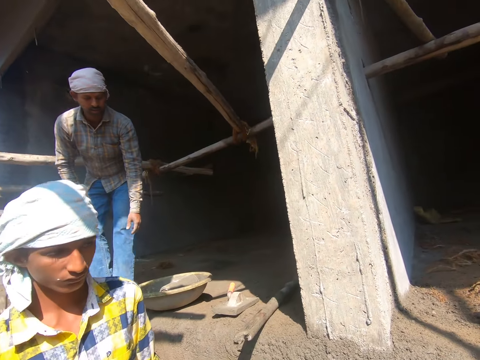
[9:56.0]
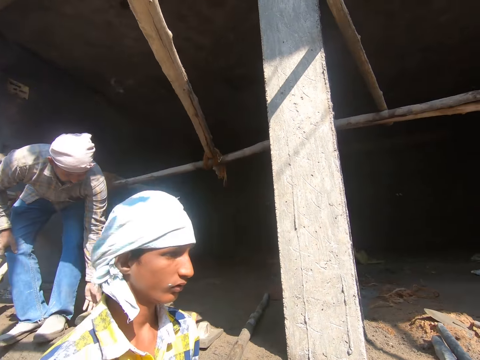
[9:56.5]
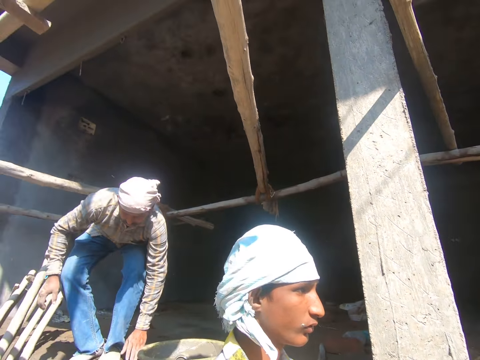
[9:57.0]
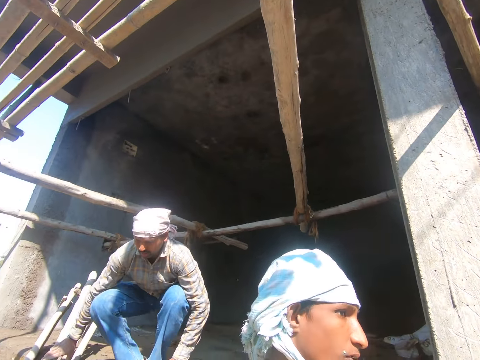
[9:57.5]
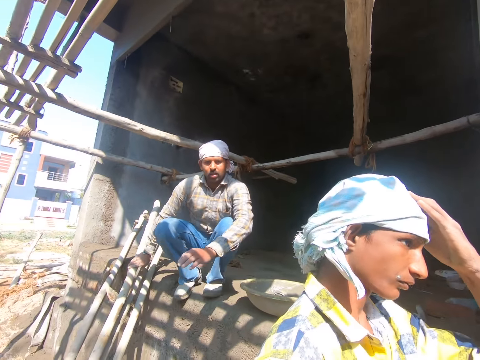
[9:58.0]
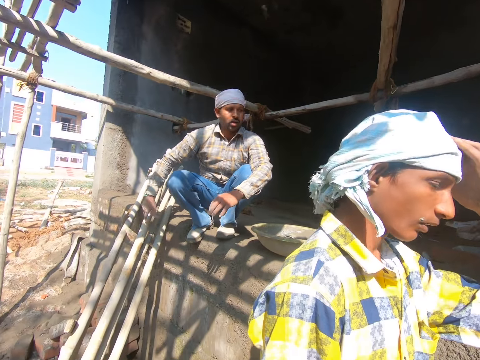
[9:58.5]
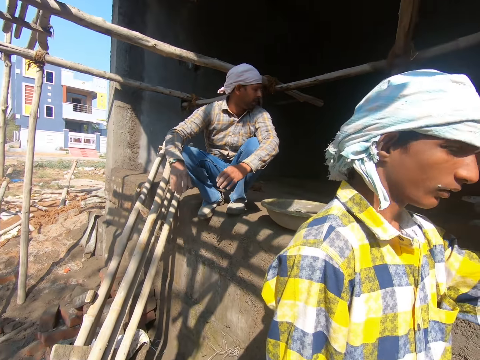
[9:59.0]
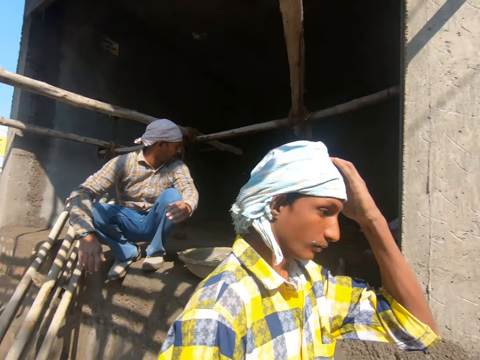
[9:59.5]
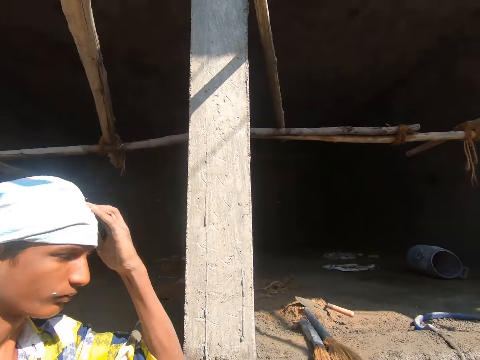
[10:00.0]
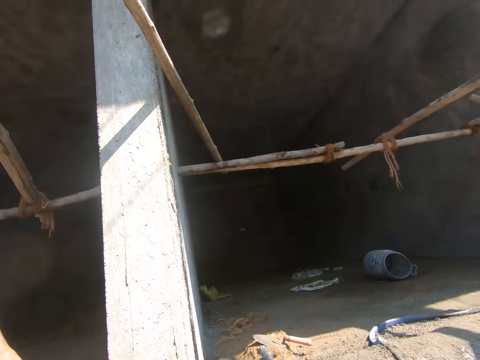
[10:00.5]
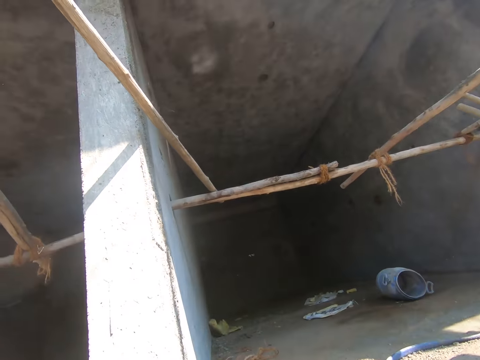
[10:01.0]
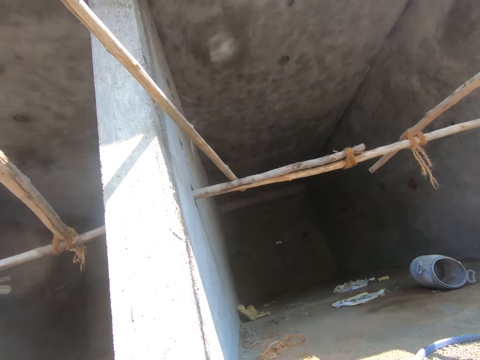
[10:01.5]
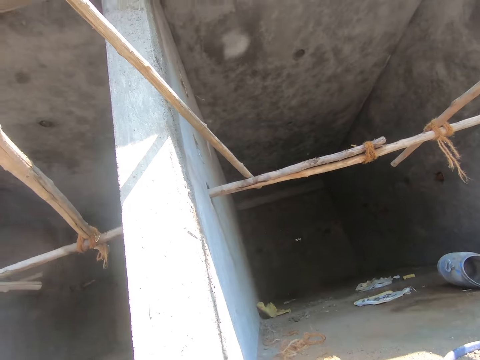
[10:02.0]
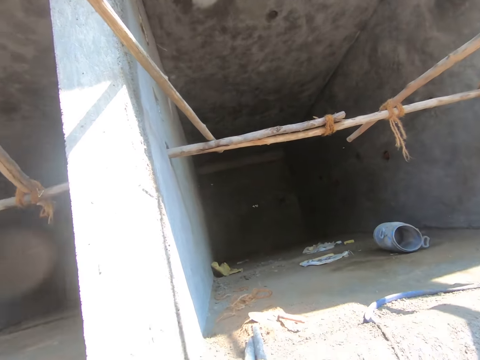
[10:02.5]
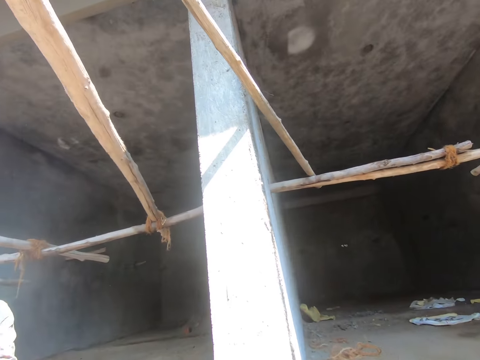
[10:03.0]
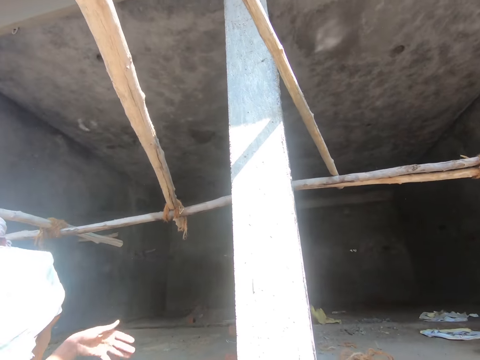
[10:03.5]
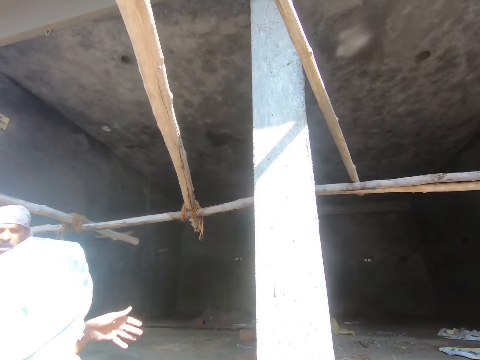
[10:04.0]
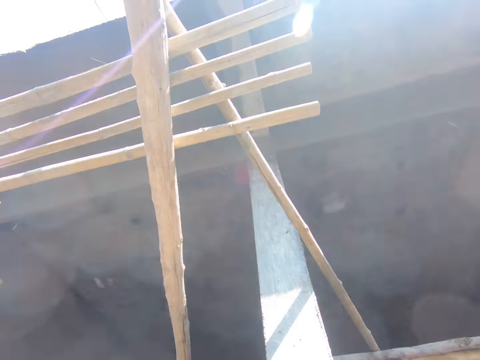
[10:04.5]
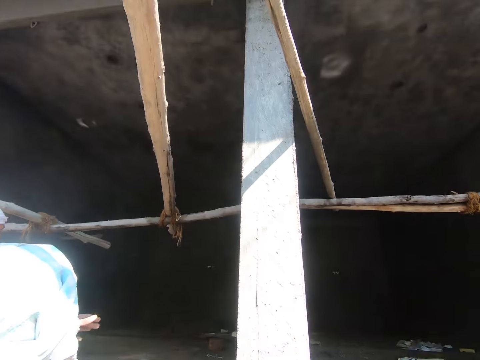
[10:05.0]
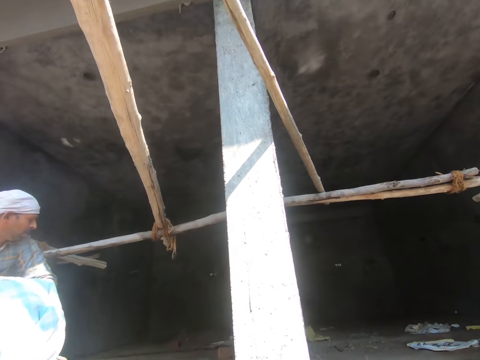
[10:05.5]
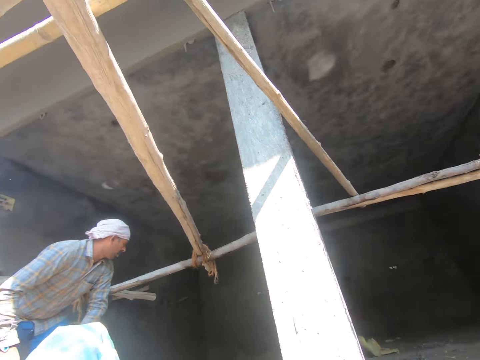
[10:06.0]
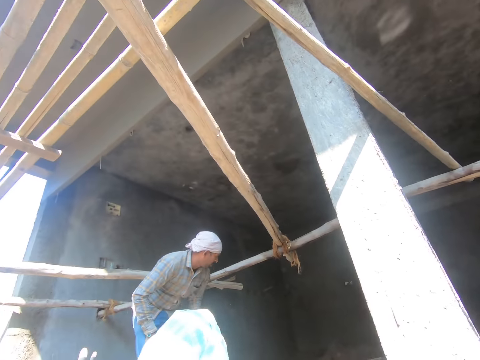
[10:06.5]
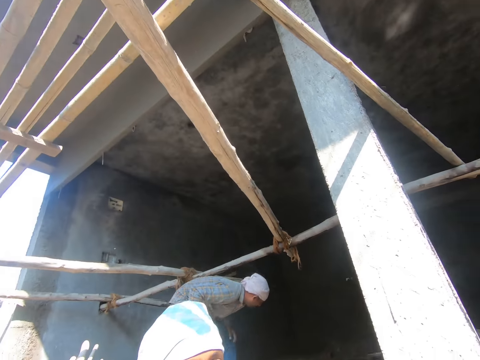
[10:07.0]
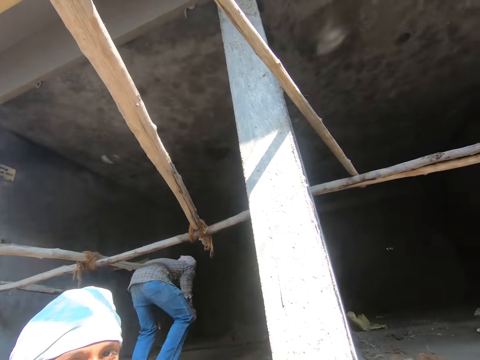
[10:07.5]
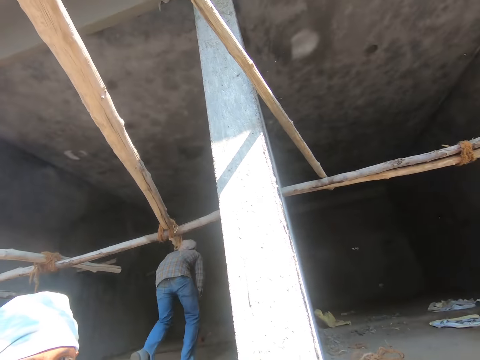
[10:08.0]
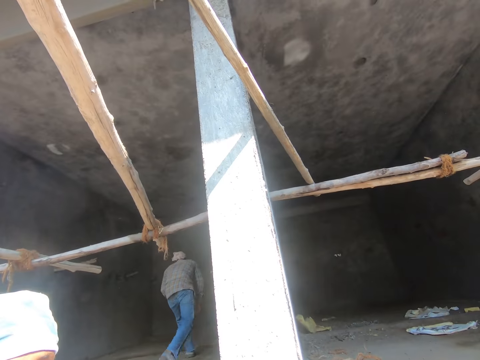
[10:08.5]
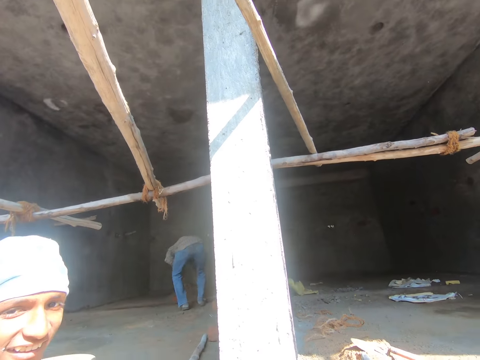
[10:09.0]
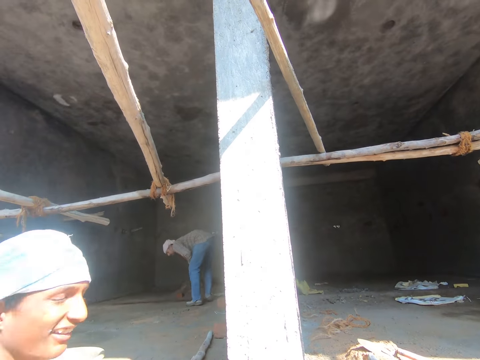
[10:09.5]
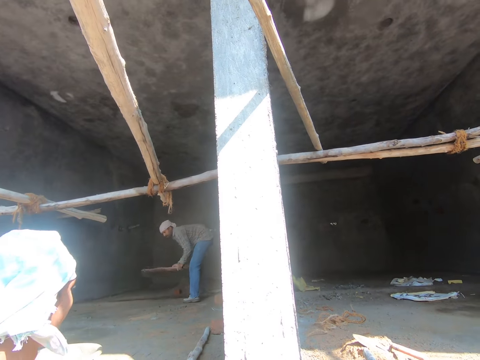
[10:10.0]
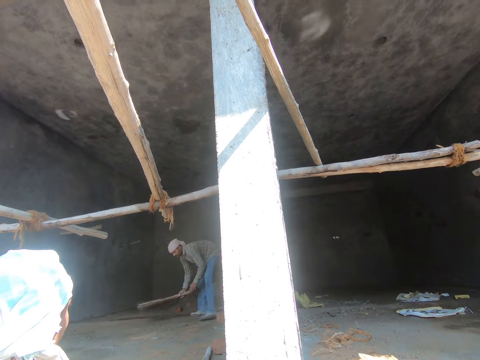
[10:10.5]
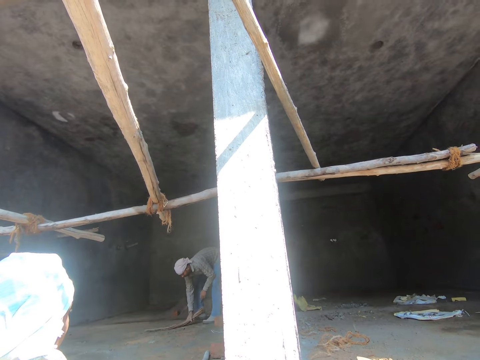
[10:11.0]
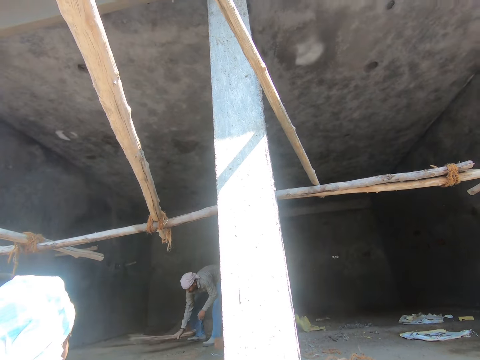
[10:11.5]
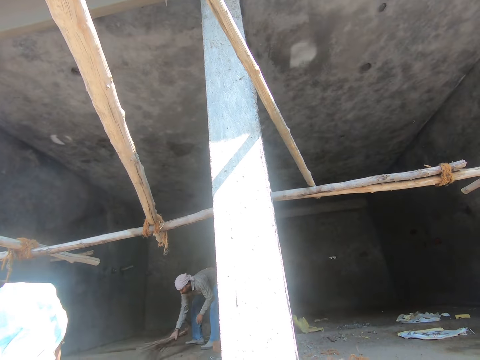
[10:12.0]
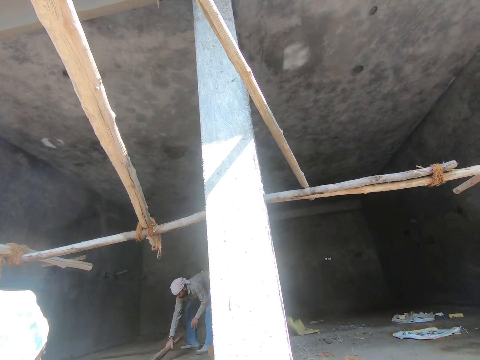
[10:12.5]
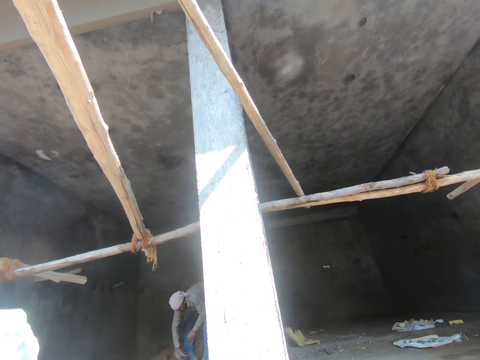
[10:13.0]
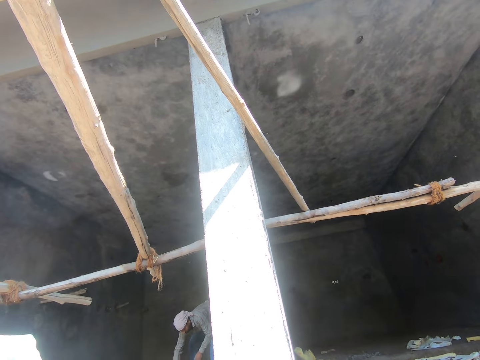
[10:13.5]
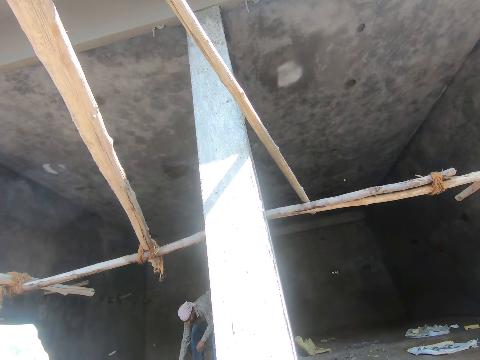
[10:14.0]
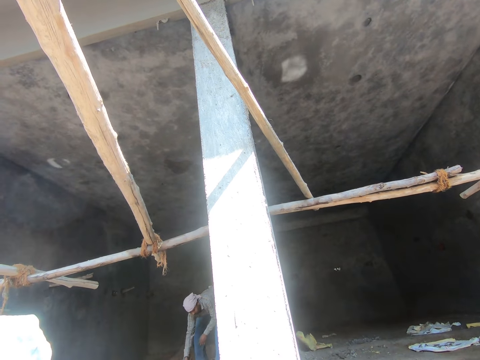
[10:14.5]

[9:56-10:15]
The camera wearer looks at a man. They converse with the man. They look around the construction site. They converse with the man. They look around the construction site. The man sweeps the floor. The camera wearer converses with the man.

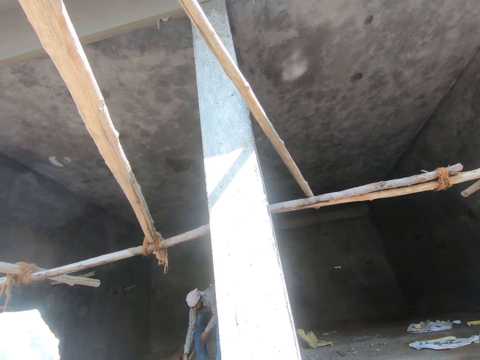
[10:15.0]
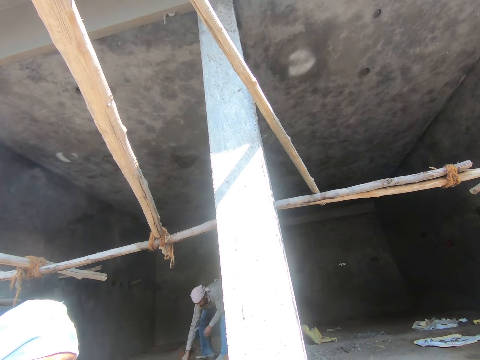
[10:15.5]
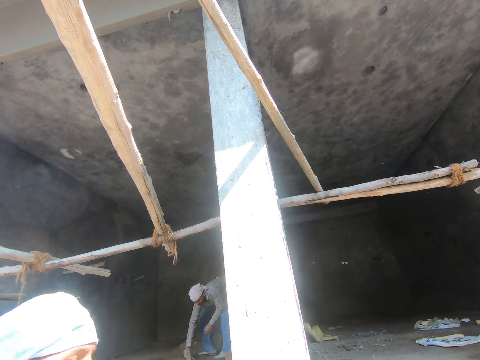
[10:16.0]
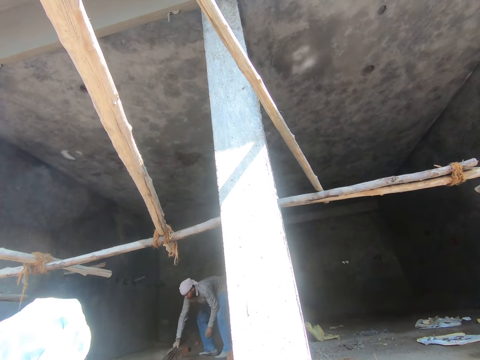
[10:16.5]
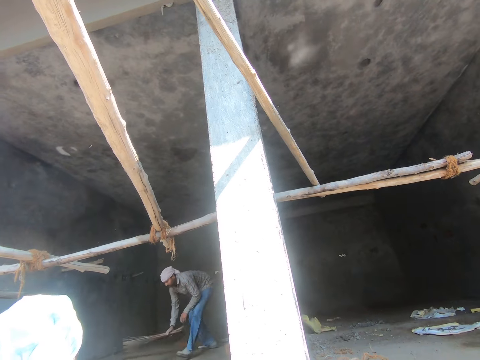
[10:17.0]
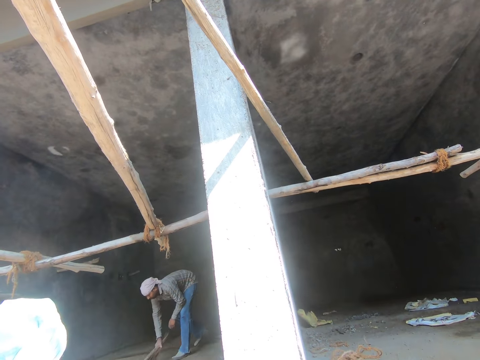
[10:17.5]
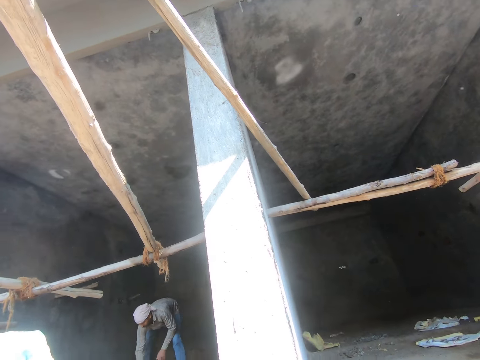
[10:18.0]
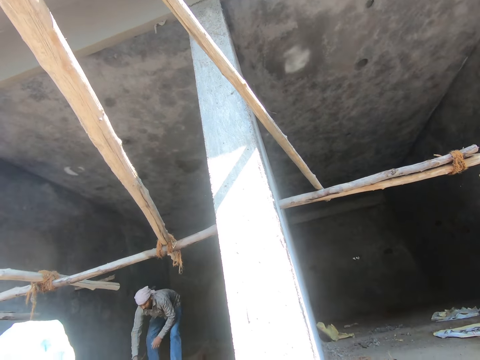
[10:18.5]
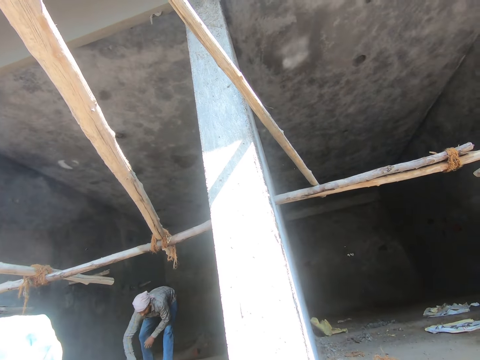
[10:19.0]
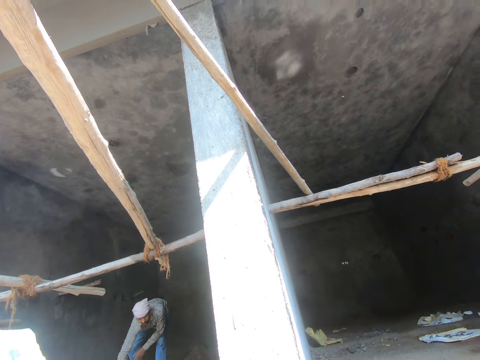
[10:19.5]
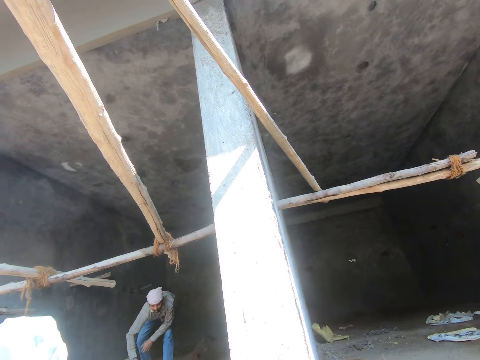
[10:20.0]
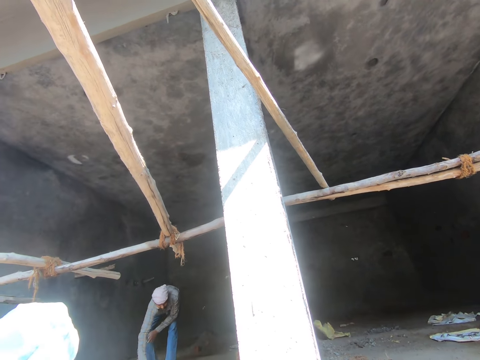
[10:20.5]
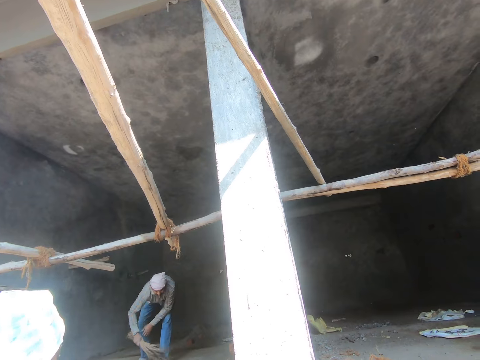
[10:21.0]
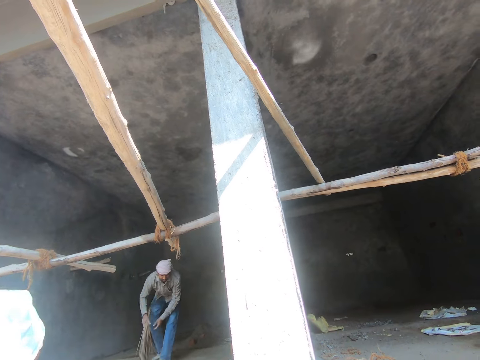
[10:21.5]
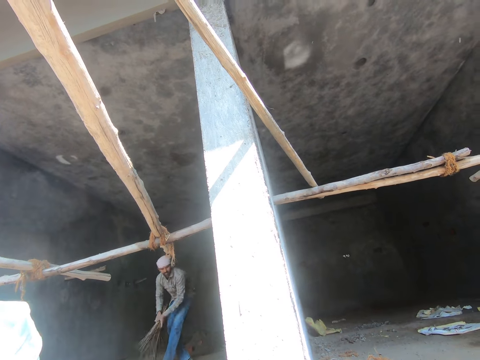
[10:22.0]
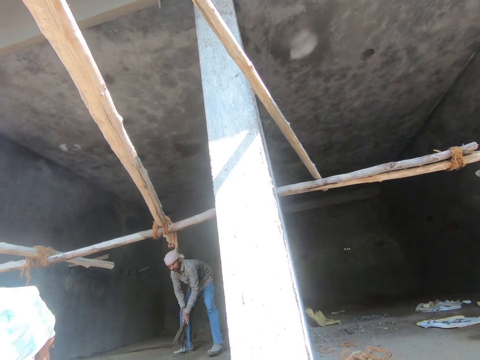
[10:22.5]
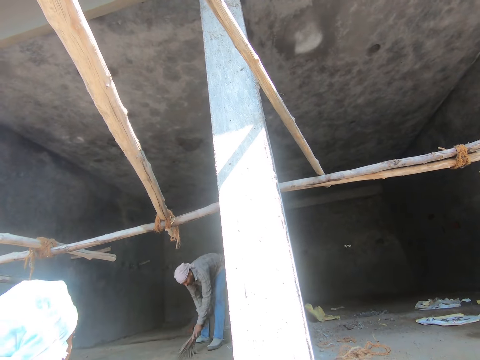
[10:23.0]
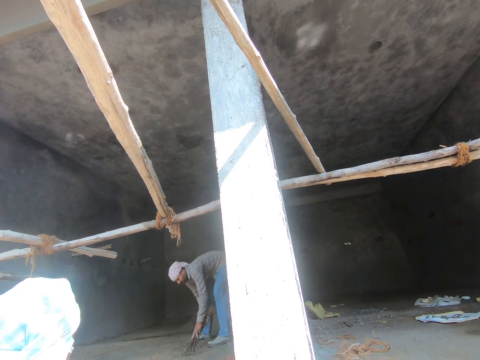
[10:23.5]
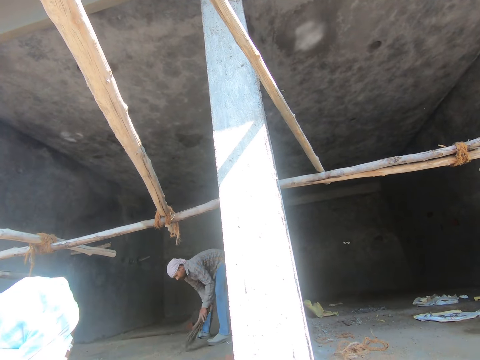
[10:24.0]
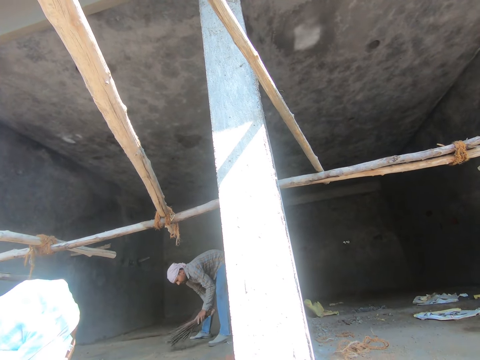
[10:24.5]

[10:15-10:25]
The camera wearer looks around the construction site.
